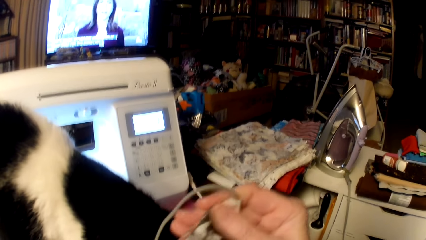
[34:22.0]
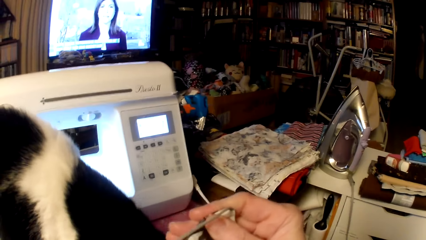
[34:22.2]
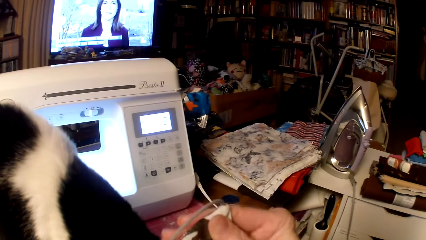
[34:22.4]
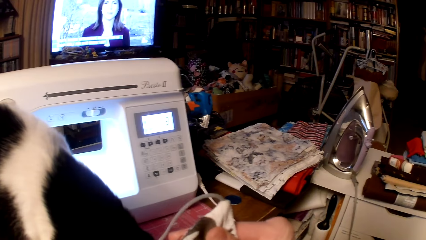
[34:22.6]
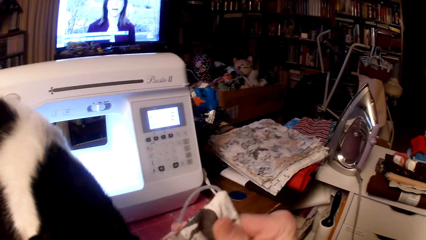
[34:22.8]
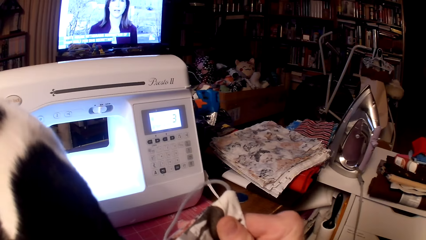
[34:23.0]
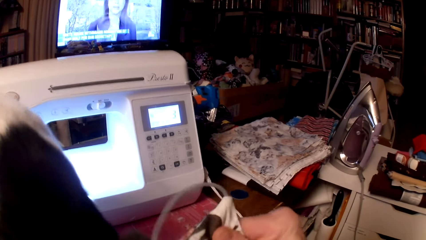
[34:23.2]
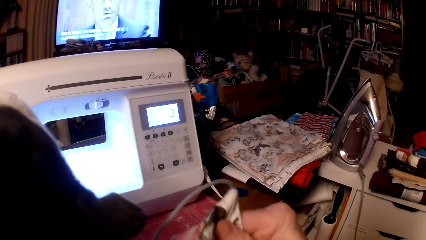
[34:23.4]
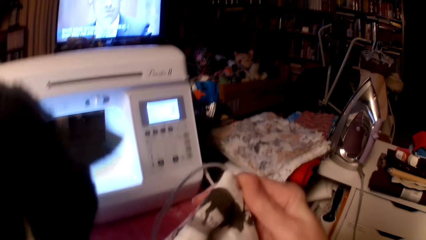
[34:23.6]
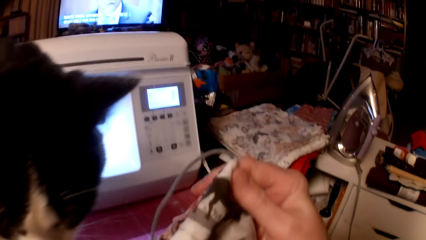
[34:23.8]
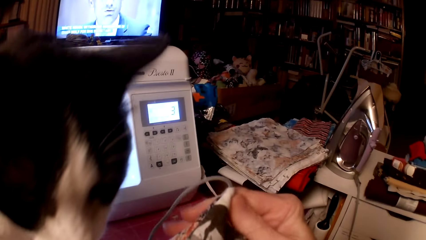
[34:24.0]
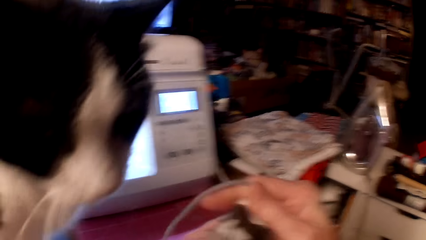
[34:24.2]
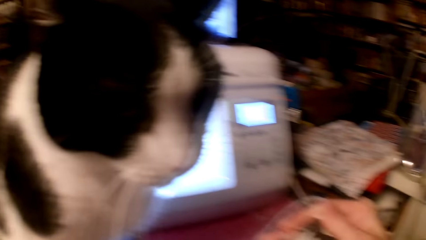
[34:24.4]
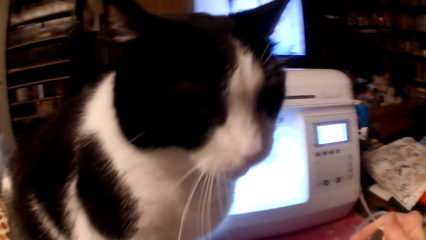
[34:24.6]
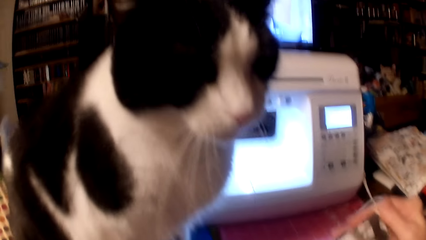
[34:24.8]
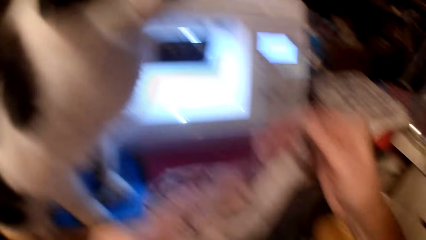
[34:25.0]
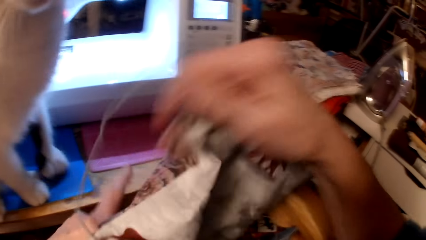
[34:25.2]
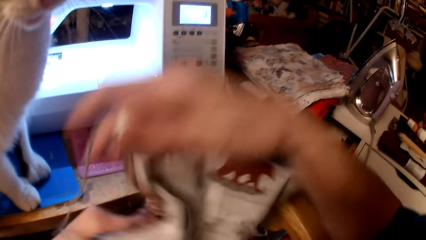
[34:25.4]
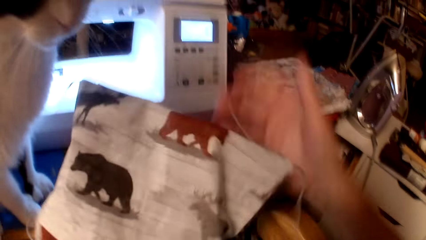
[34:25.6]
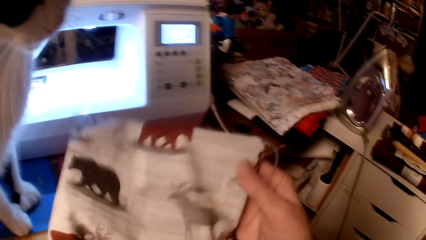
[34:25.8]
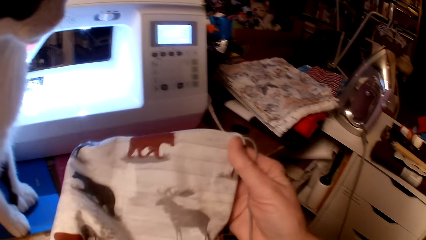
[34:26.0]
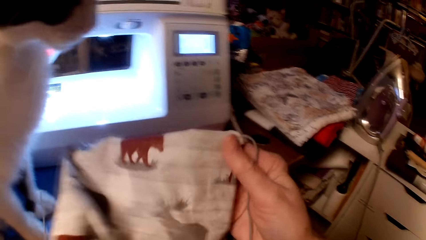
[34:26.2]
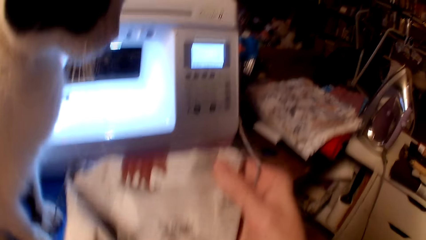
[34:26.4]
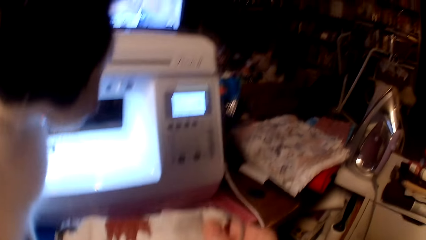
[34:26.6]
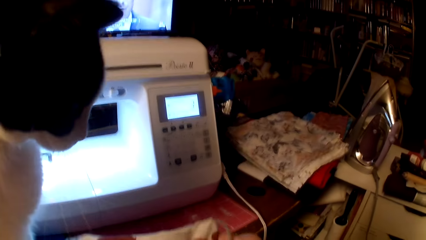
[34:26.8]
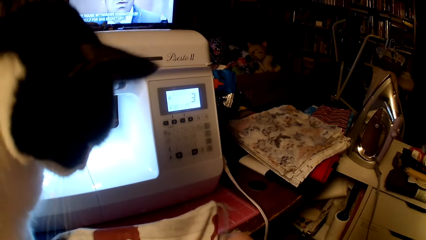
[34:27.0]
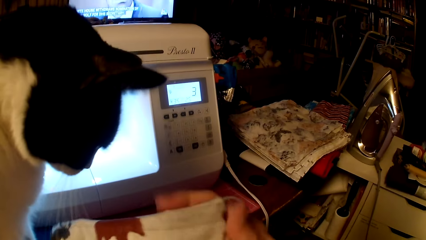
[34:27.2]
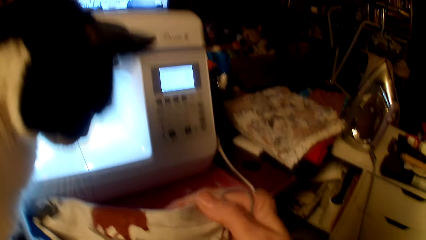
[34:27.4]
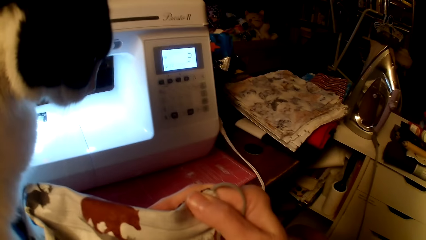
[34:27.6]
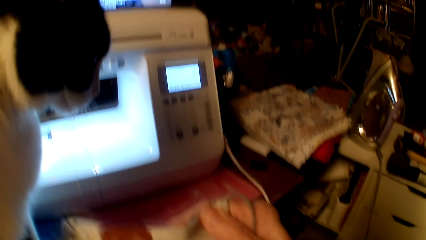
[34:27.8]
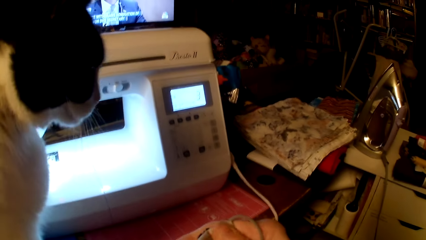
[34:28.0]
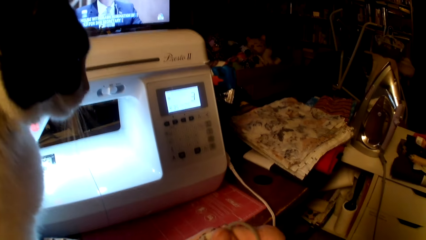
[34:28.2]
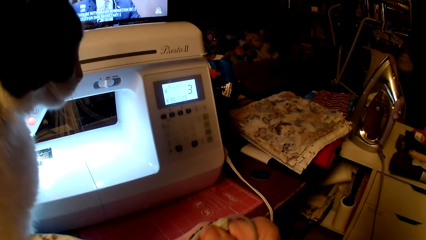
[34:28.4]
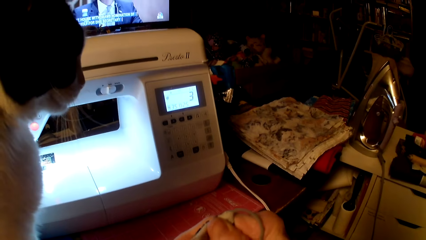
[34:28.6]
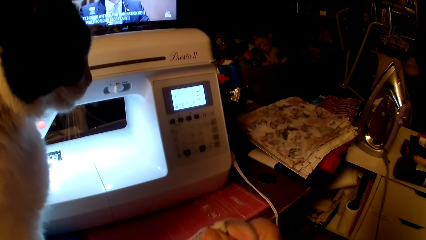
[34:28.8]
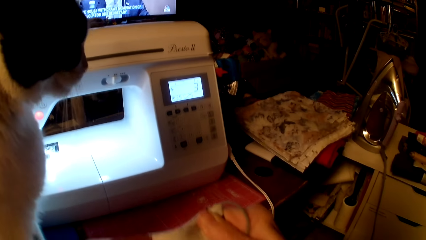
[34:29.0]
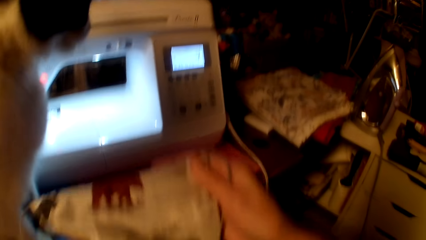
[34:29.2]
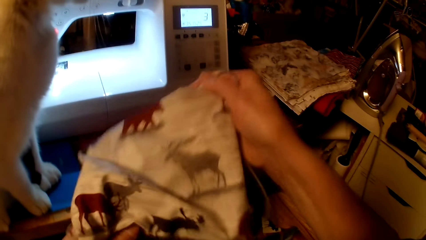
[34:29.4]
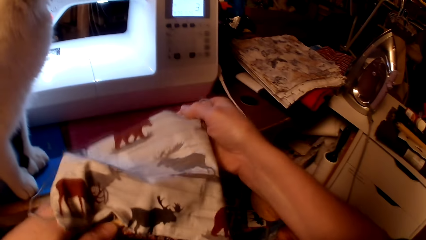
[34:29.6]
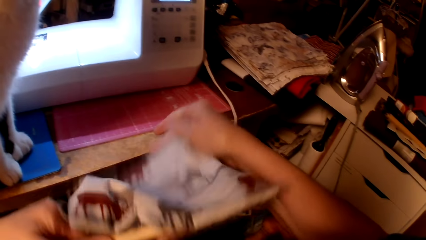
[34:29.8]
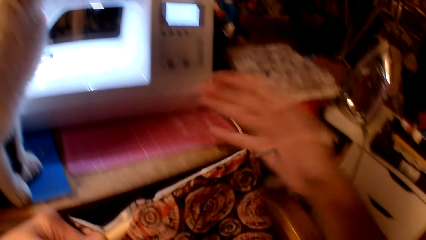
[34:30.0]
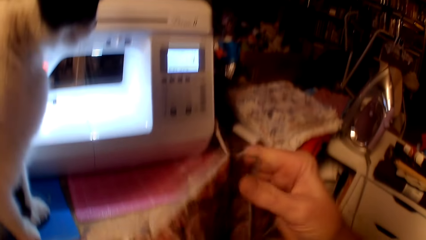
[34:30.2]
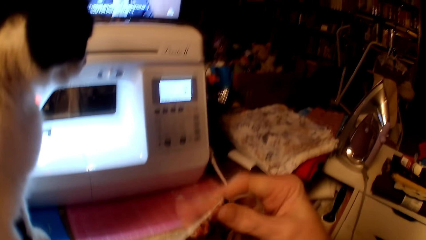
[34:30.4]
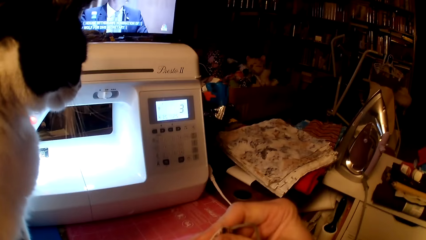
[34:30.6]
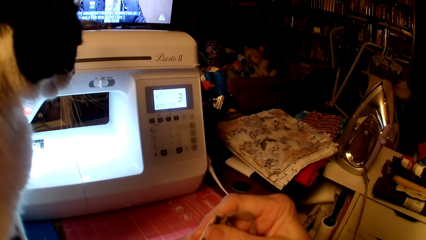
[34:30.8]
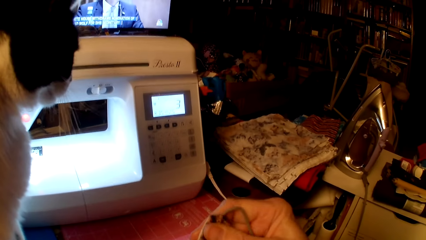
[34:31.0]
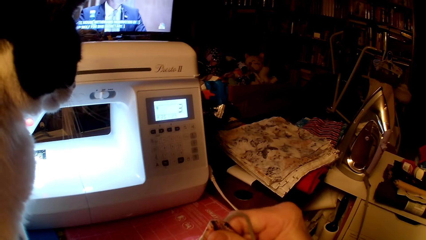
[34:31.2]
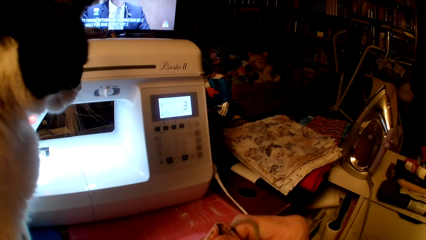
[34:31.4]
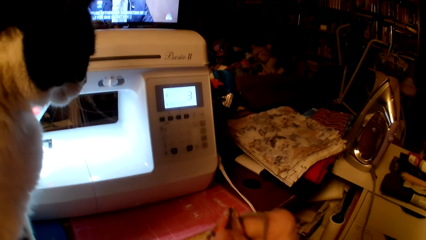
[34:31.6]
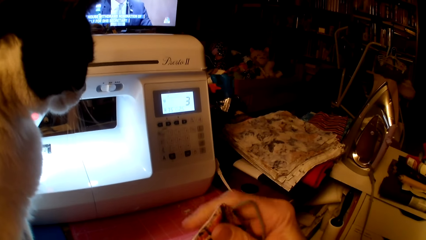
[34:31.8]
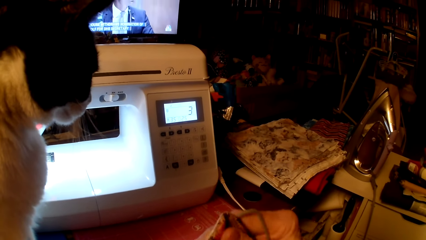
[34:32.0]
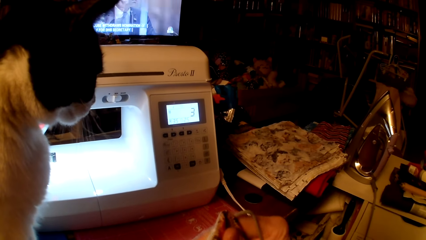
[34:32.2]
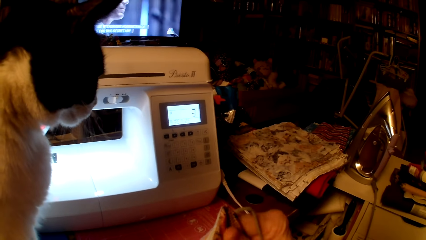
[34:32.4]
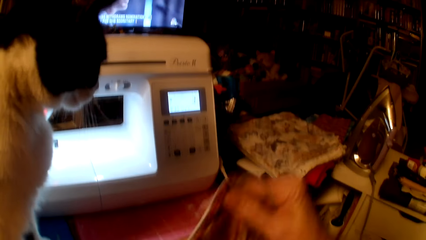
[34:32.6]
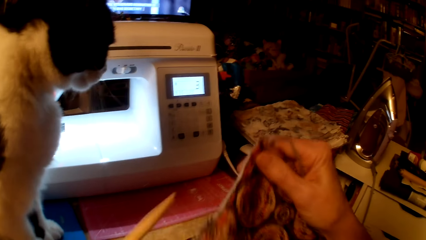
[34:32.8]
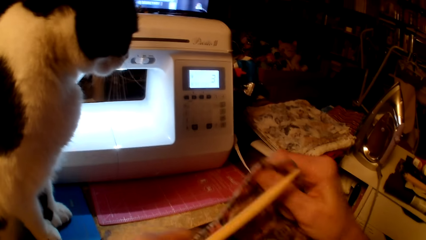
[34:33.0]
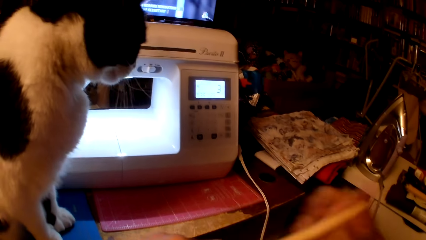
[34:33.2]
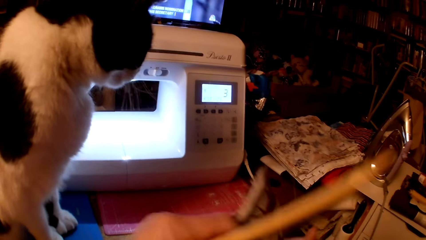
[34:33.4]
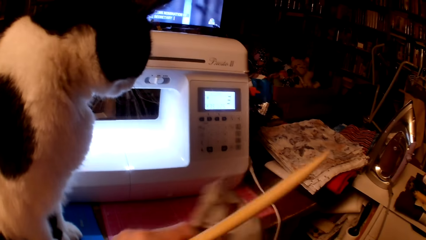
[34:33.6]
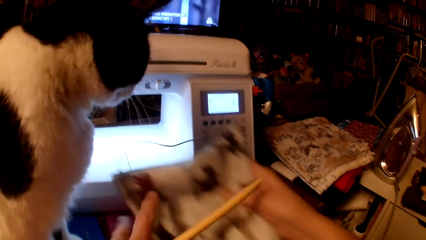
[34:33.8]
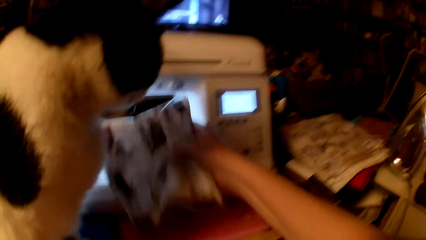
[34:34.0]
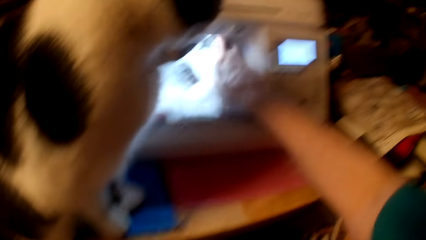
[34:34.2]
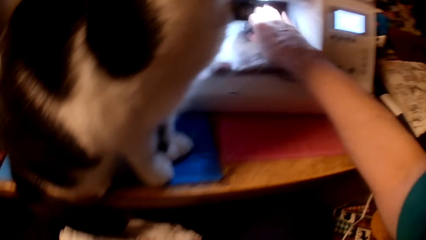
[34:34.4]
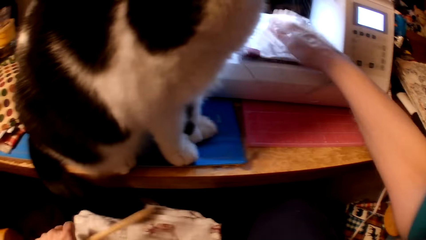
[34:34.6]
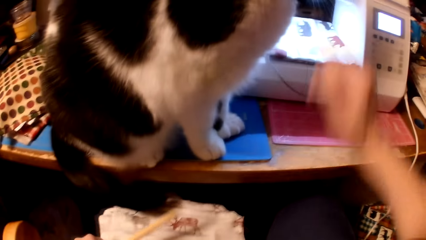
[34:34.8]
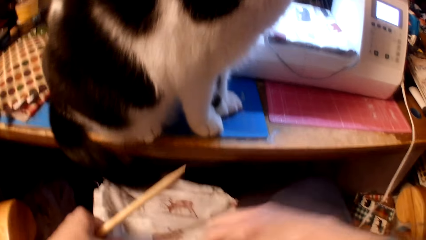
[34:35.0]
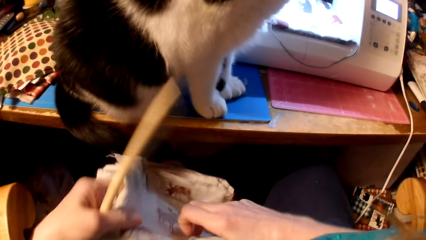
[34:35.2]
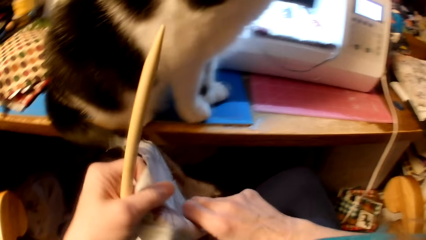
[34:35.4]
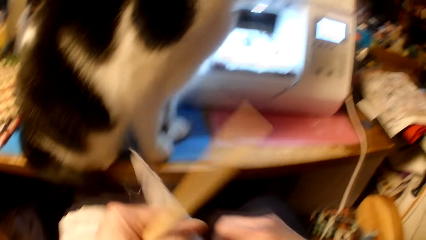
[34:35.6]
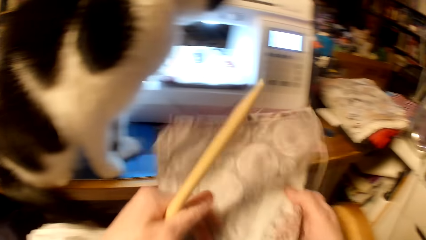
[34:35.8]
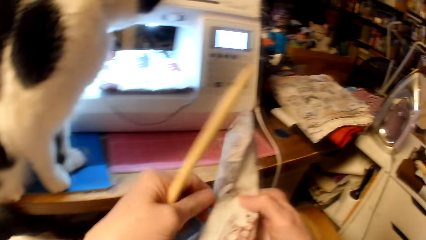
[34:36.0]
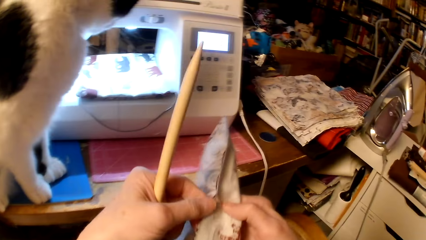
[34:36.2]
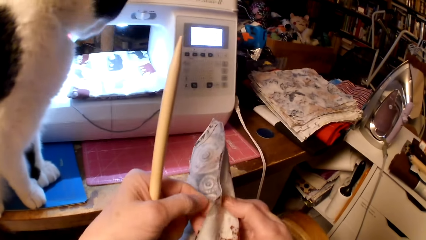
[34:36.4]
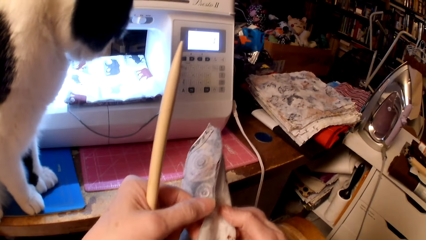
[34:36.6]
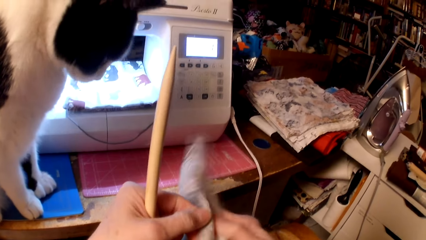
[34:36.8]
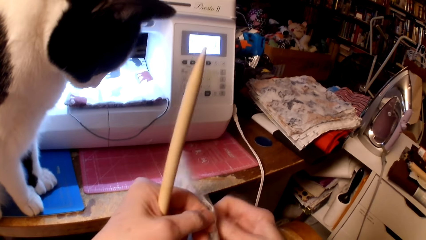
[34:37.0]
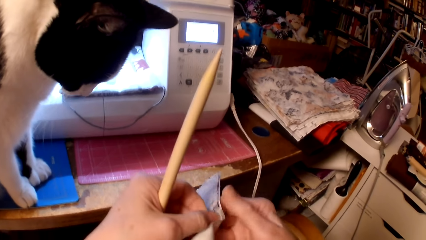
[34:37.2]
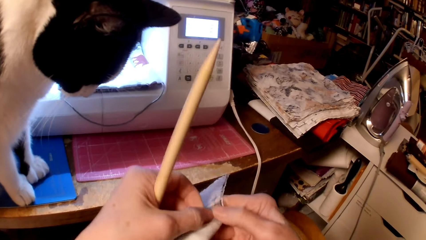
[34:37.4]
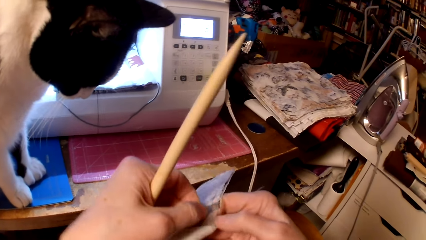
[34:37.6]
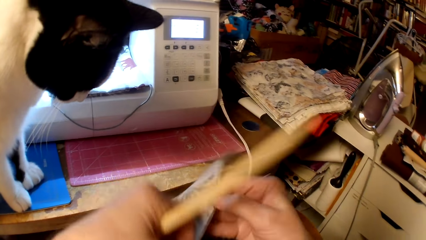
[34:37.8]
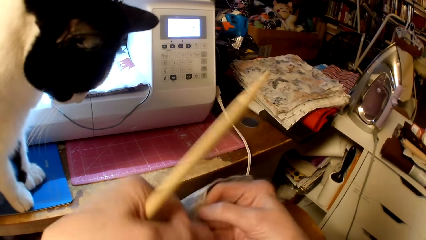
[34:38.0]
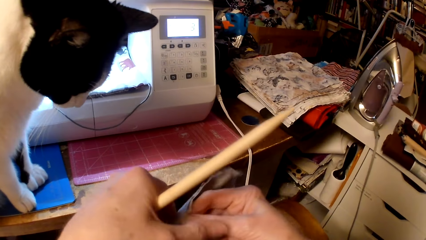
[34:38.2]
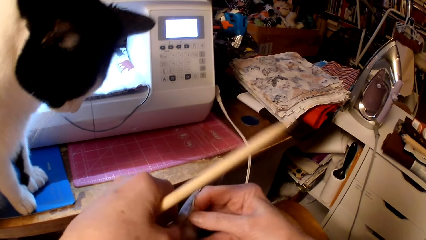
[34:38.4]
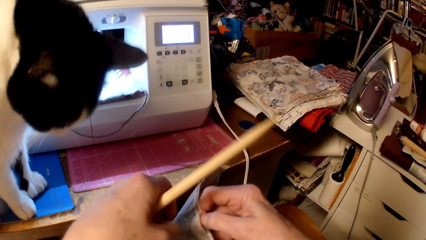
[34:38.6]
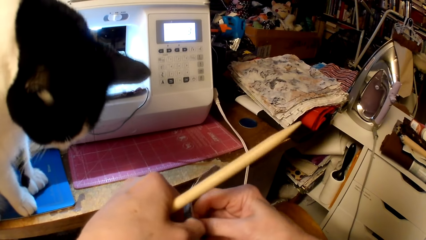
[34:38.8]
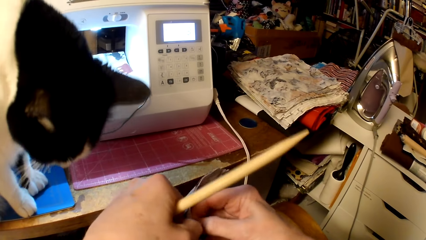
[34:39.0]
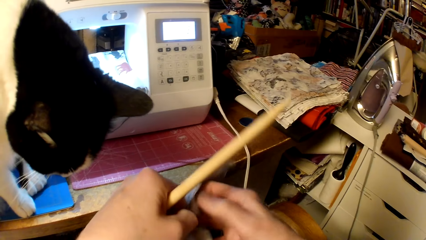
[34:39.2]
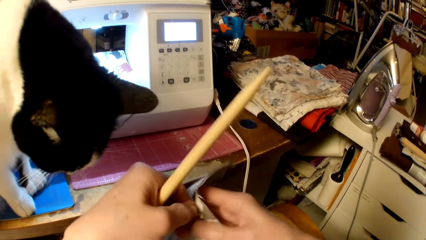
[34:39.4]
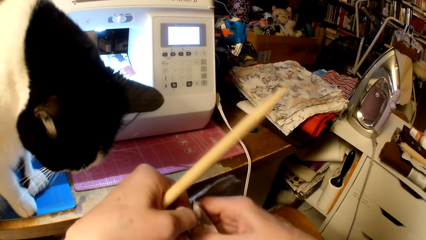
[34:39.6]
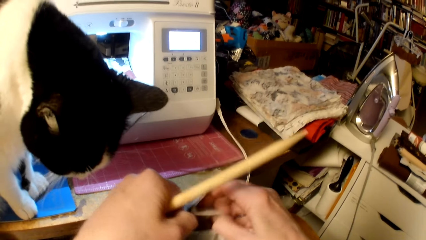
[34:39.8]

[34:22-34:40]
The camera wearer puts the bag on the sewing machine. They pick another bag and separate the bag edges.
